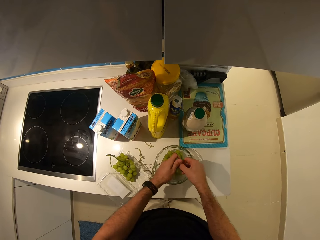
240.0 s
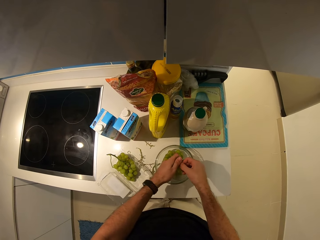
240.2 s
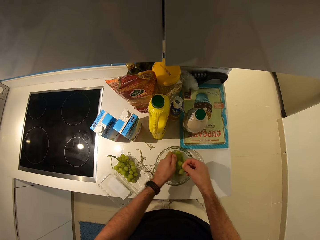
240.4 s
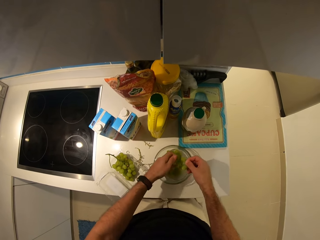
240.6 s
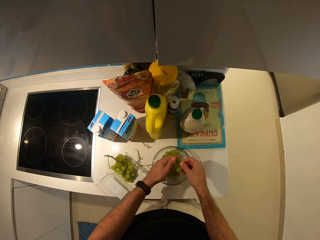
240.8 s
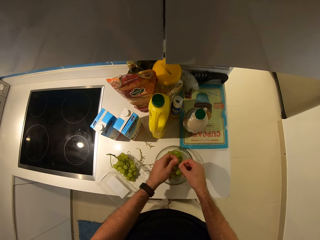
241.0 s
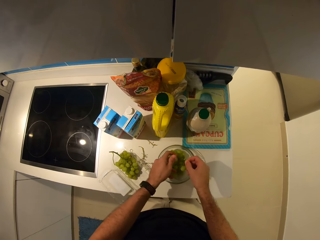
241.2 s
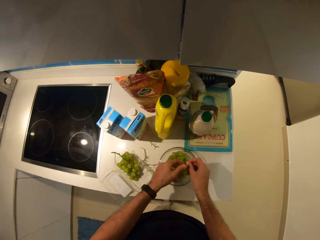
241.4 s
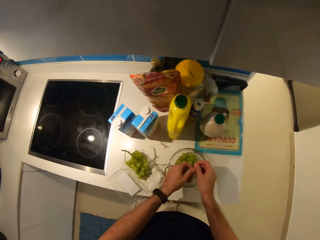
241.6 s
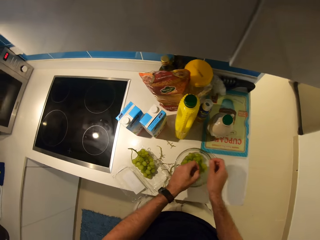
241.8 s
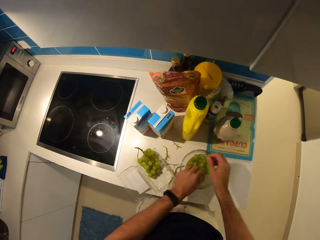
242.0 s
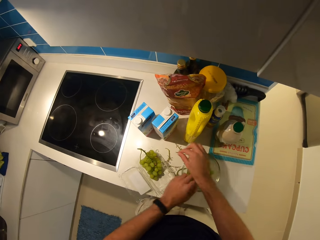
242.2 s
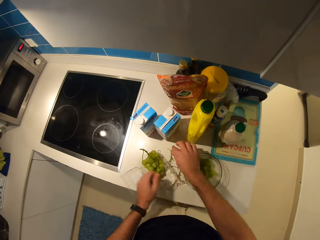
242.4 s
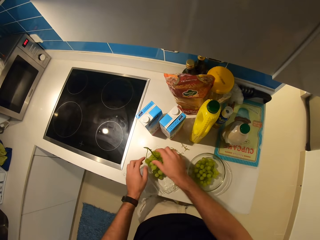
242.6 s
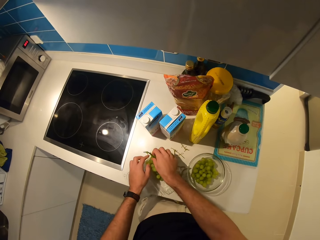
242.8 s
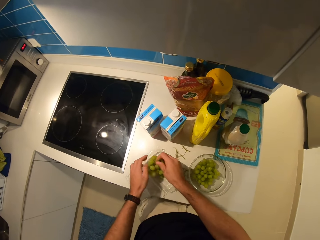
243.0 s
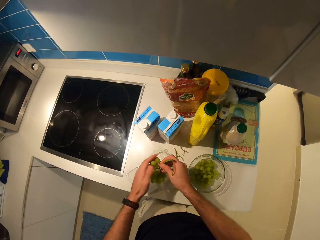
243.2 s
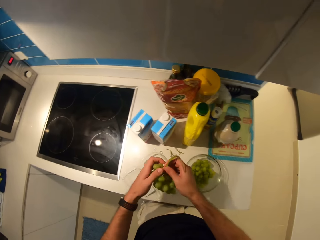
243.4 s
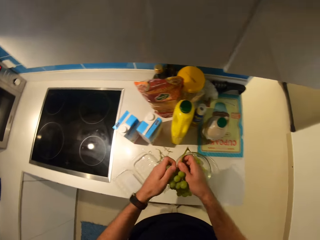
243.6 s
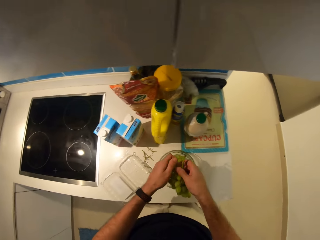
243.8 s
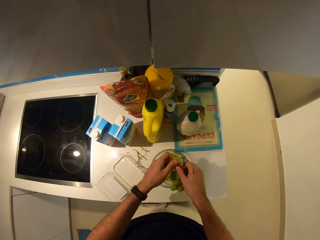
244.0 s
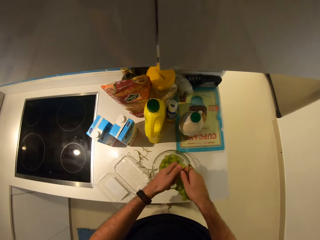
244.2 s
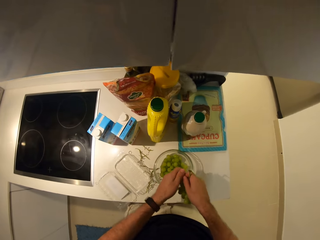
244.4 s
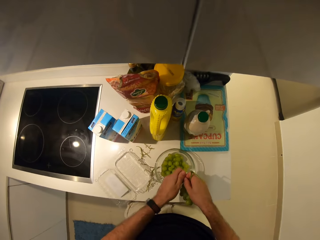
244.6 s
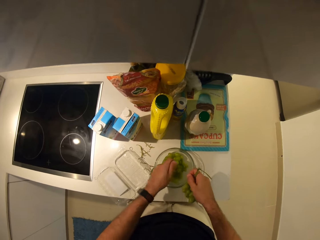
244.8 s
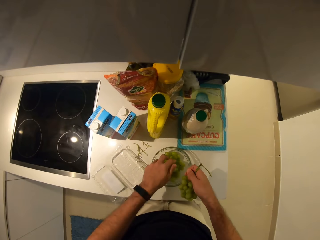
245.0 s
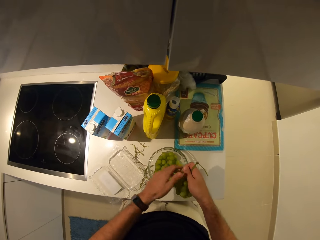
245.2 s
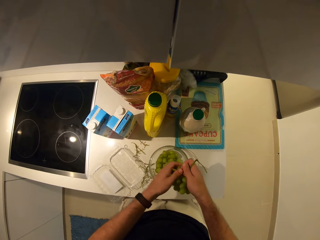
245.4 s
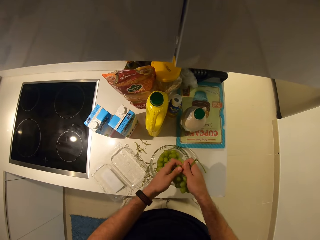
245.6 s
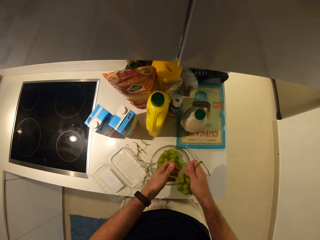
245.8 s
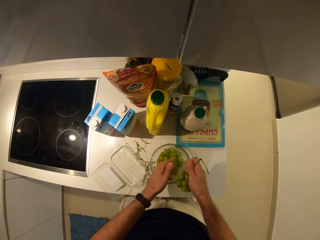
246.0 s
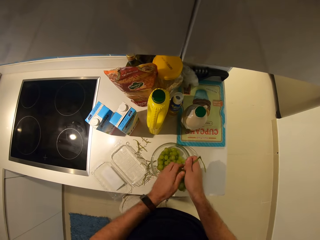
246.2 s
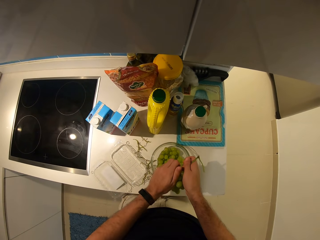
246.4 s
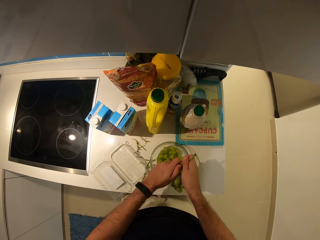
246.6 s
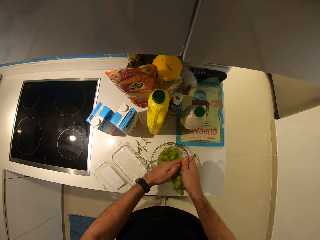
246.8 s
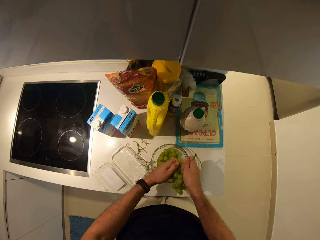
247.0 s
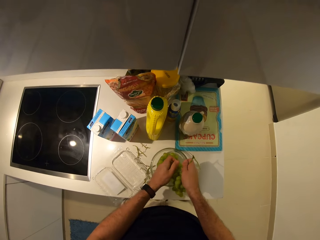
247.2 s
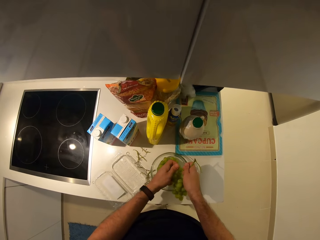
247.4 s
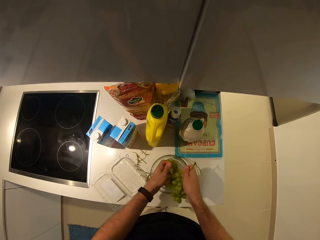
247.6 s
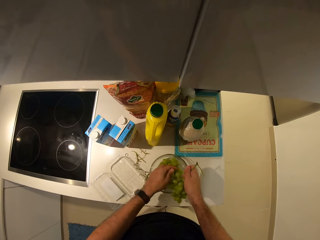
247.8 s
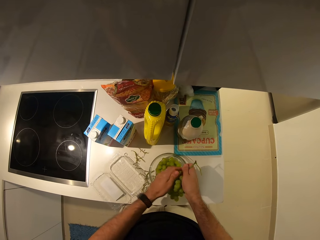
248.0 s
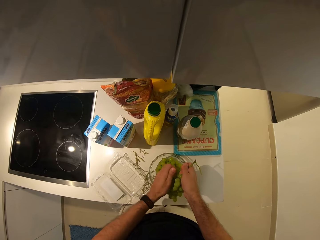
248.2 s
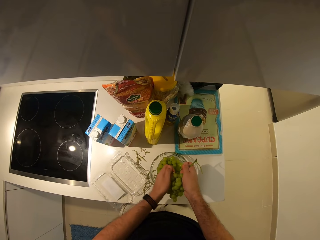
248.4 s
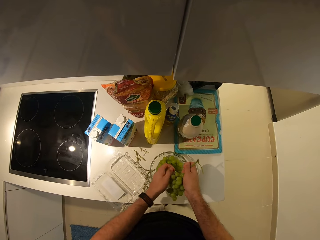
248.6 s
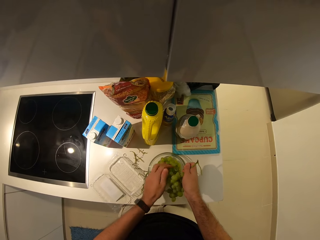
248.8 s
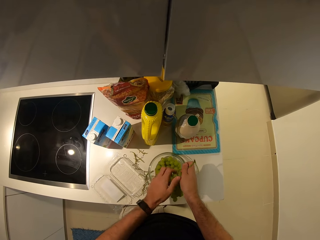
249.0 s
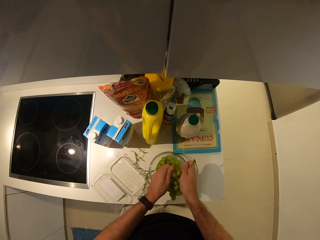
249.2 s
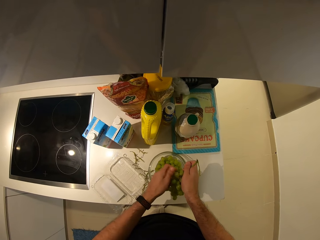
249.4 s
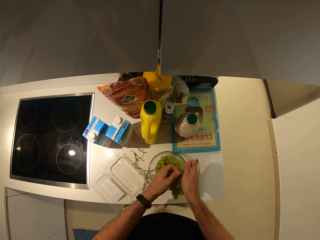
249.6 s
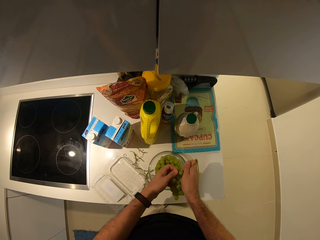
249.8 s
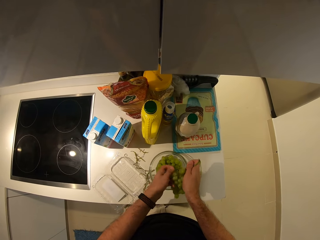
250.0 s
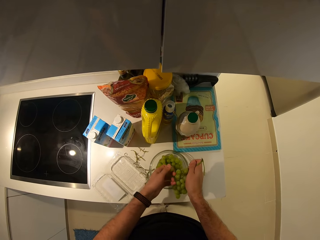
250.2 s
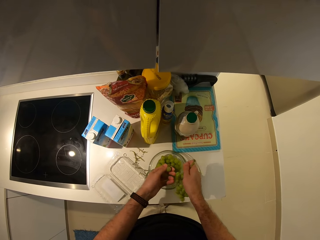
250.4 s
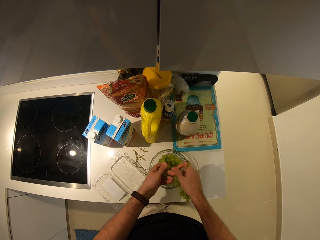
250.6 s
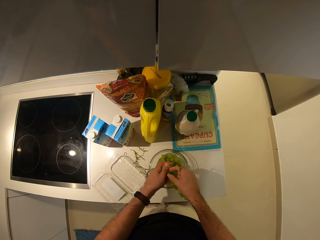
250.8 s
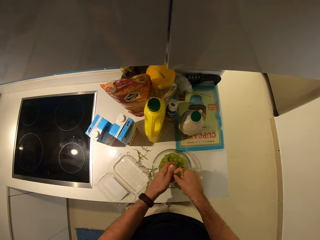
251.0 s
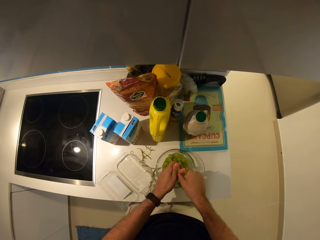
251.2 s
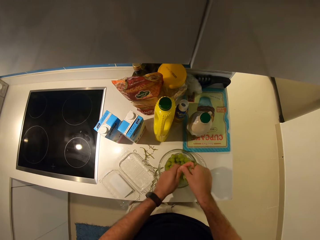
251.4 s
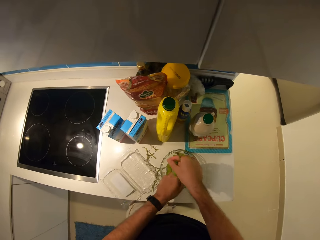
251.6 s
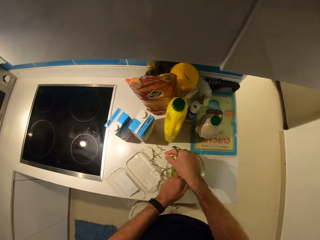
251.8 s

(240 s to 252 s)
The camera wearer drops the grape vine in his right hand on the kitchen counter. He picks up a bunch of grapes from the pack with his right hand. He plucks the grape vines from the grapes with his hands. He drops the grapes into the glass bowl.

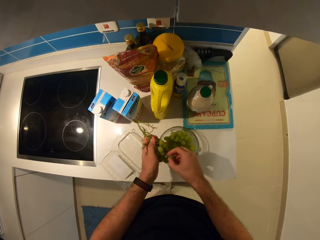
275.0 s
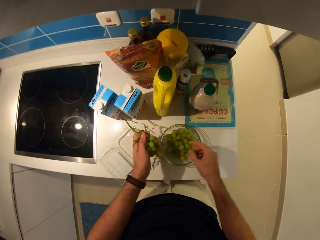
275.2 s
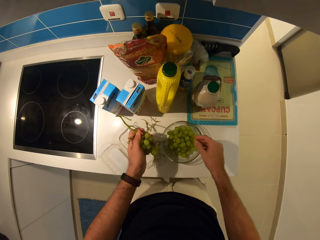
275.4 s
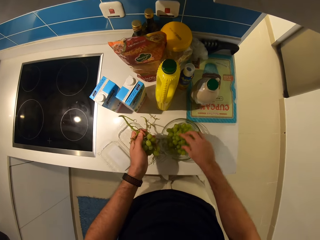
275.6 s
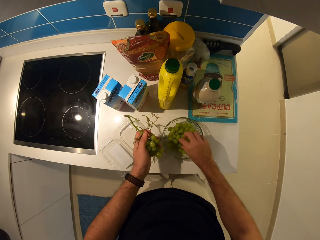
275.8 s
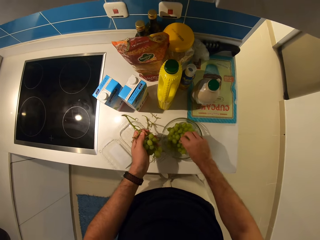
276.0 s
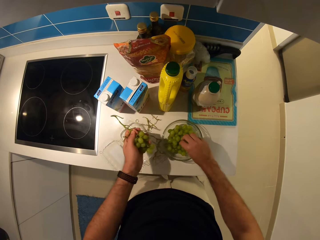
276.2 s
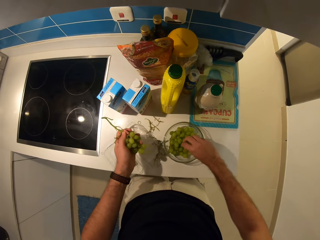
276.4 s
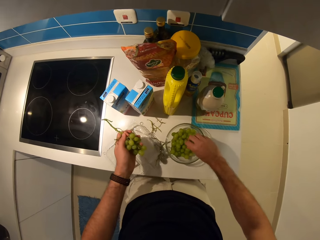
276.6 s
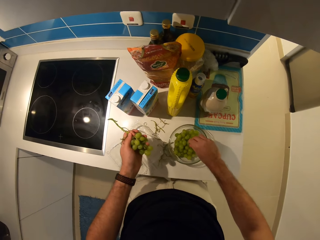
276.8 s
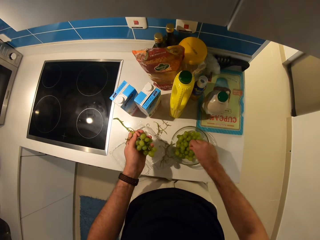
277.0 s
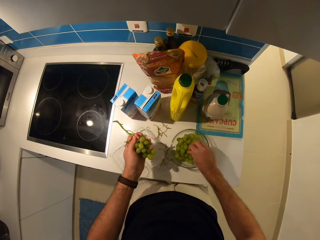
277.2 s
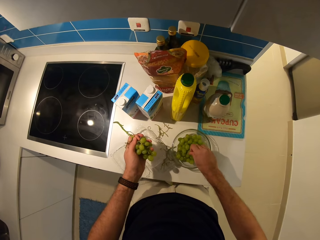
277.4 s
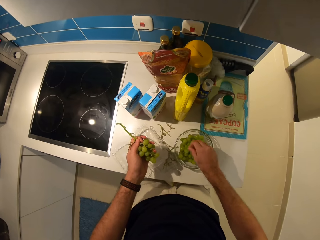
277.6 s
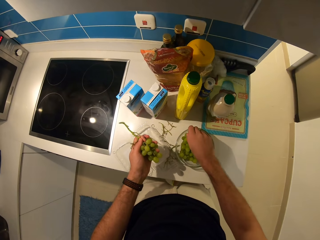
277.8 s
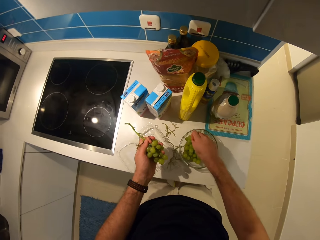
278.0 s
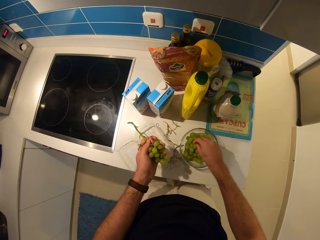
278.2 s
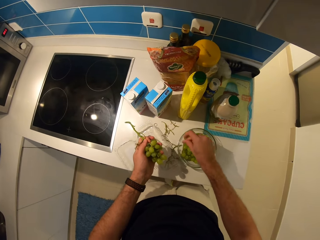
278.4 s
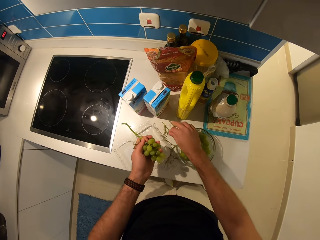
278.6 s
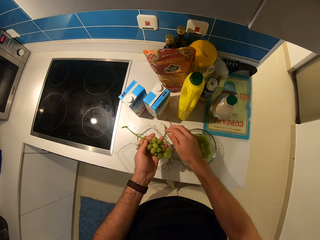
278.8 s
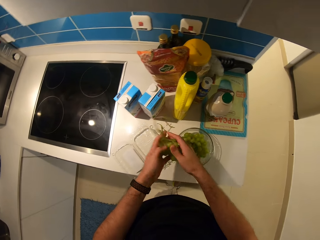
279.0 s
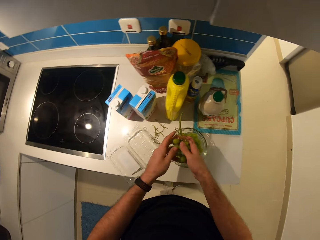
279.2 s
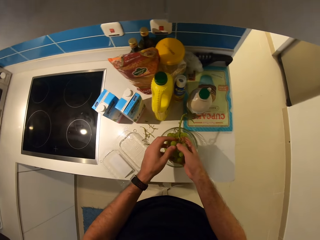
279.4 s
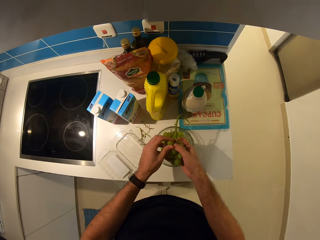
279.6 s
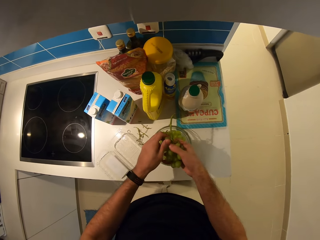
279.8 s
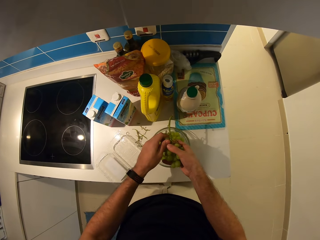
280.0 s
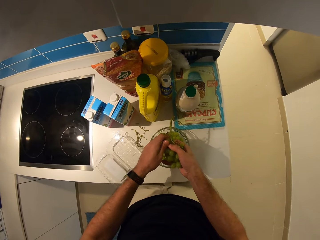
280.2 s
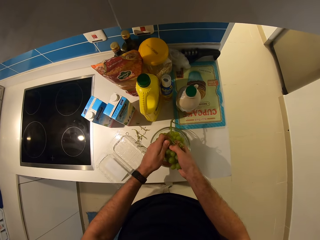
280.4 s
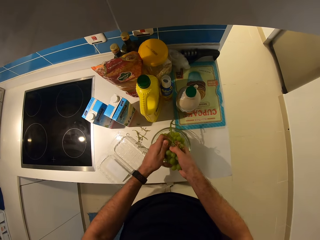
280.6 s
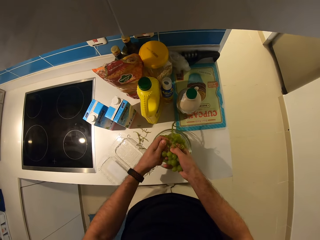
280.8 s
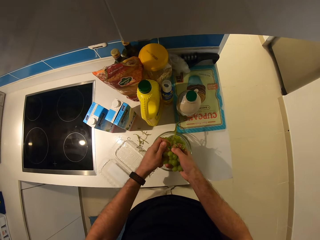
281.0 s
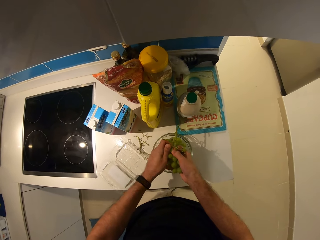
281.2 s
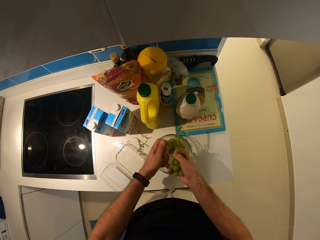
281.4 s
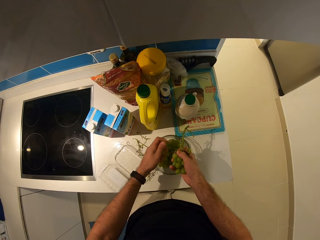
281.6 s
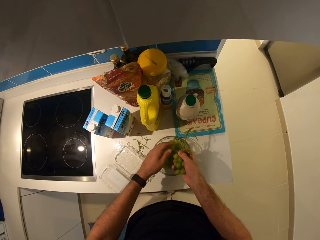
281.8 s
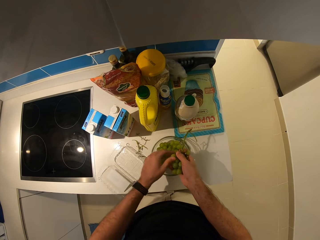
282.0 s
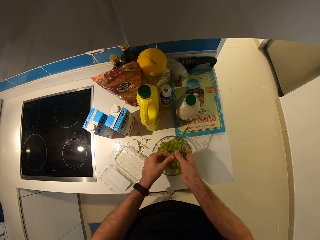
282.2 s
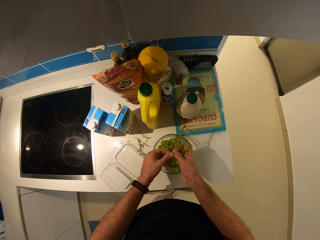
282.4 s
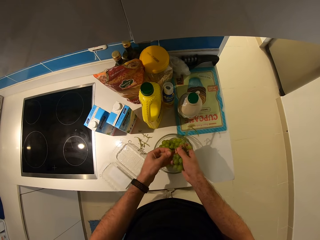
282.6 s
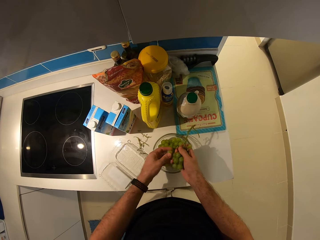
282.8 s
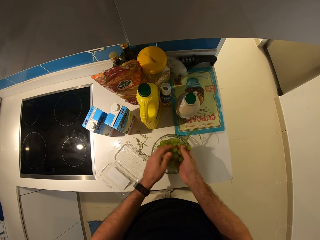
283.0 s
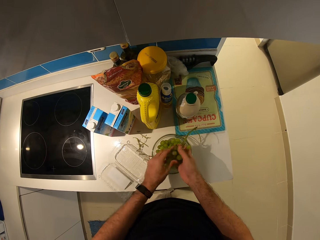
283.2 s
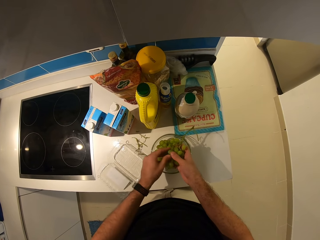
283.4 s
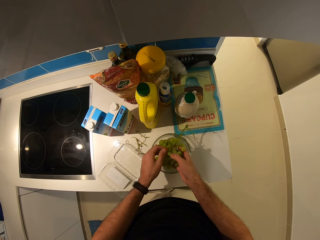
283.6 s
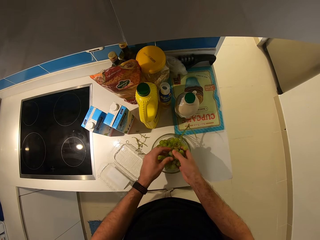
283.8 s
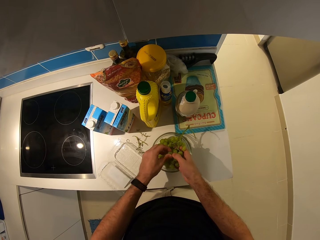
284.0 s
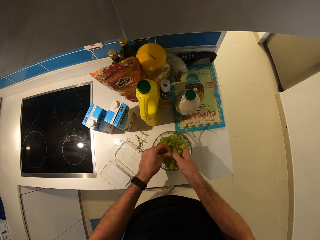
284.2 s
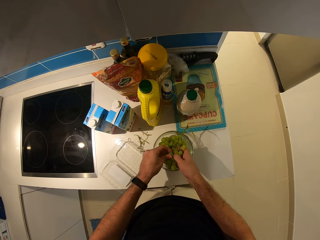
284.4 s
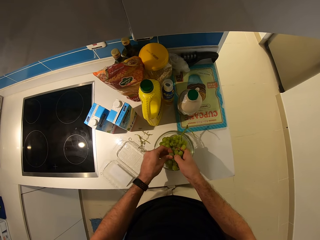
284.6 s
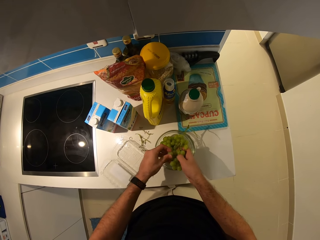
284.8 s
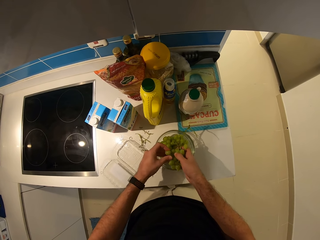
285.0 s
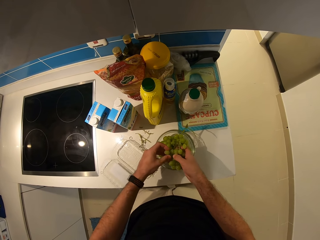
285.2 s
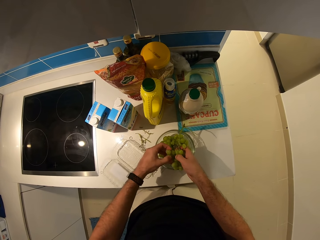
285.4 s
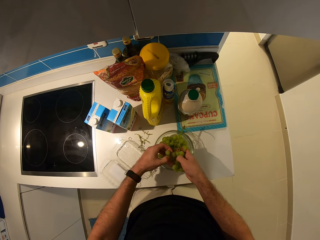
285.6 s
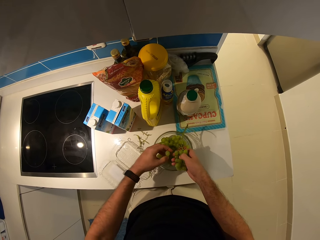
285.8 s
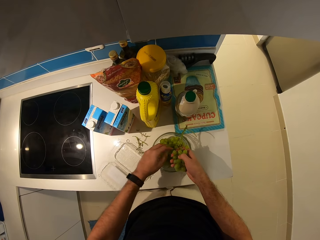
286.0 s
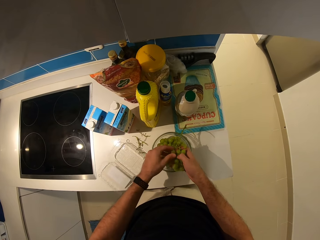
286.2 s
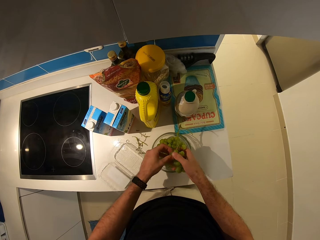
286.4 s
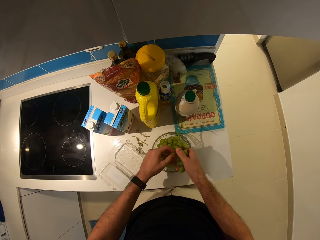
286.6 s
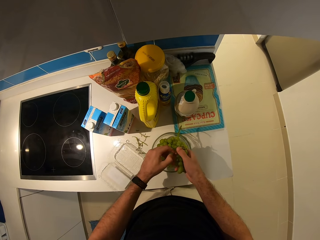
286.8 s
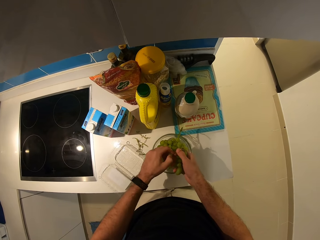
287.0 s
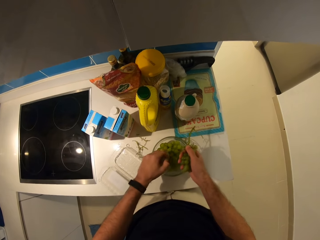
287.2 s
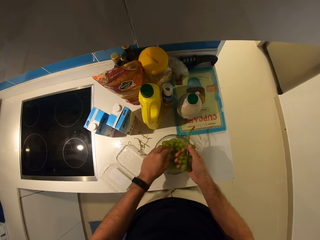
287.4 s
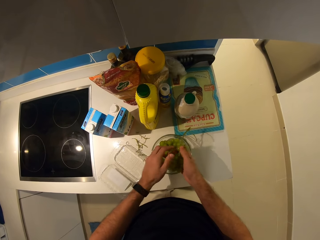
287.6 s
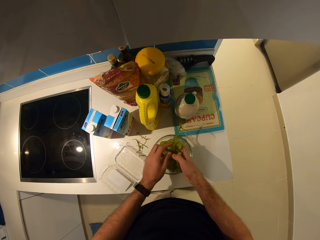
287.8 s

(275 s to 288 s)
The camera wearer picks something. They drop something. They hold the bunch of grapes. They remove the grapes from the stem.
